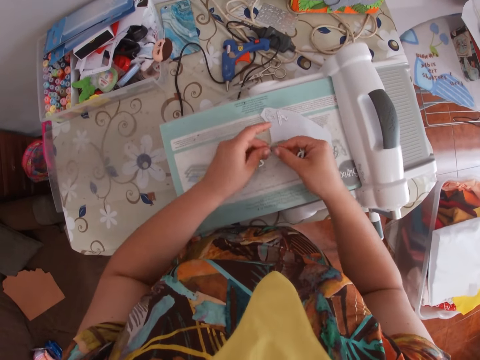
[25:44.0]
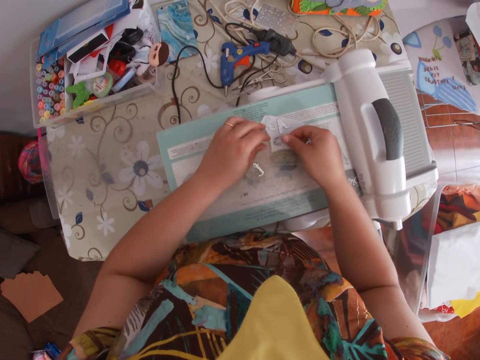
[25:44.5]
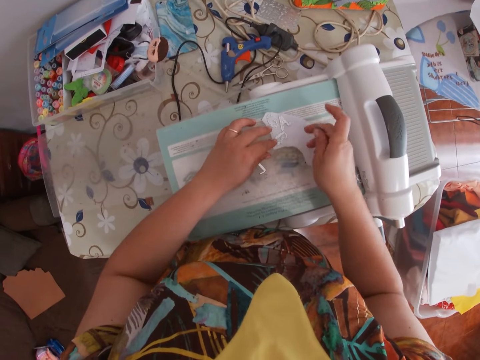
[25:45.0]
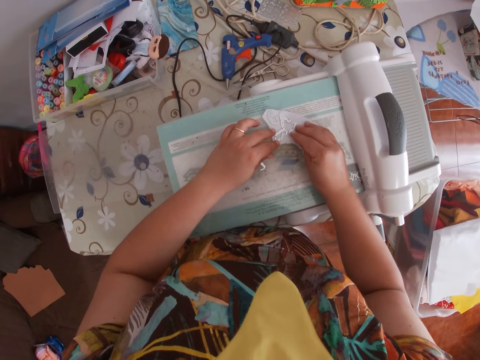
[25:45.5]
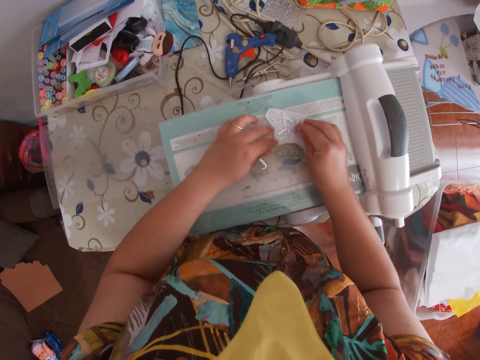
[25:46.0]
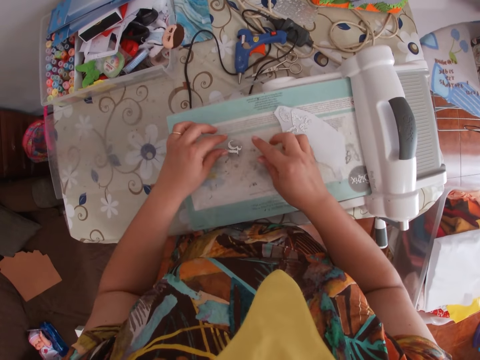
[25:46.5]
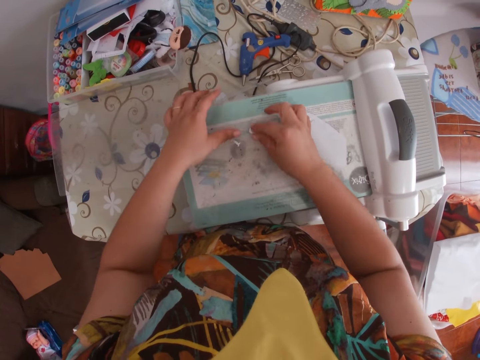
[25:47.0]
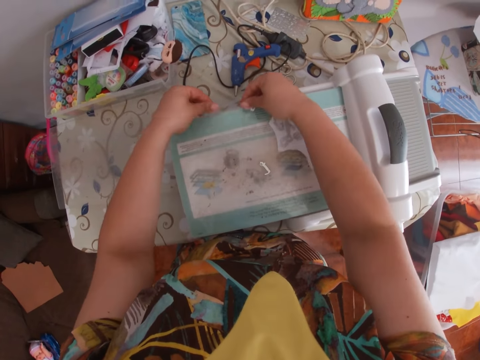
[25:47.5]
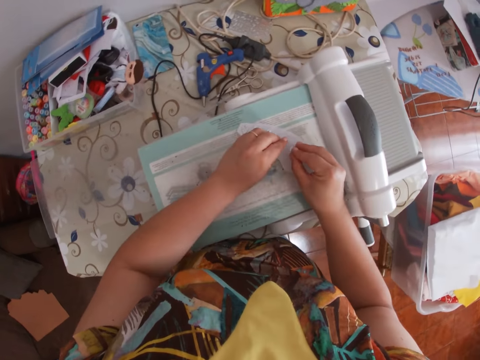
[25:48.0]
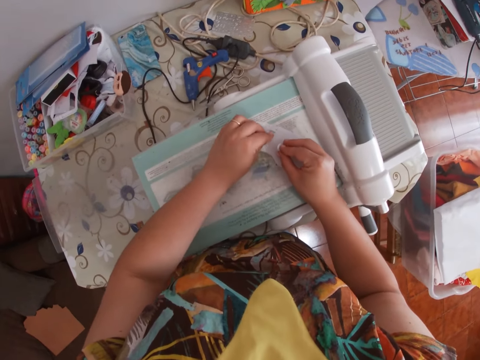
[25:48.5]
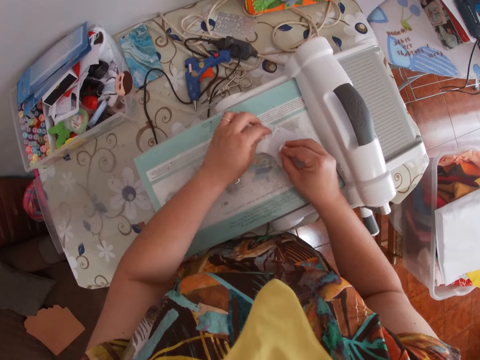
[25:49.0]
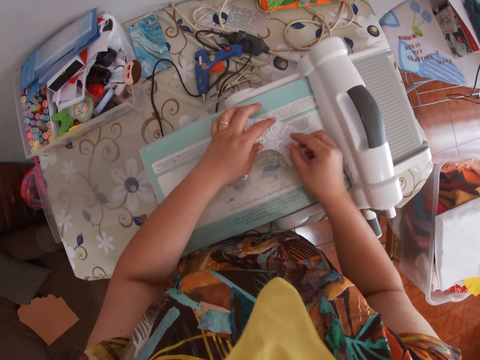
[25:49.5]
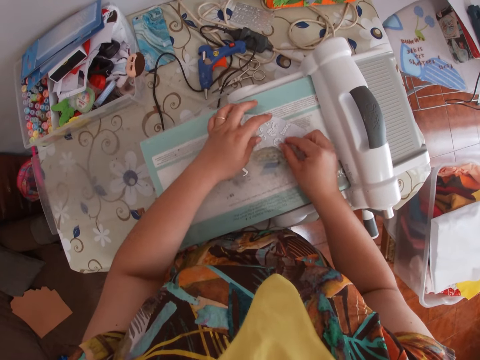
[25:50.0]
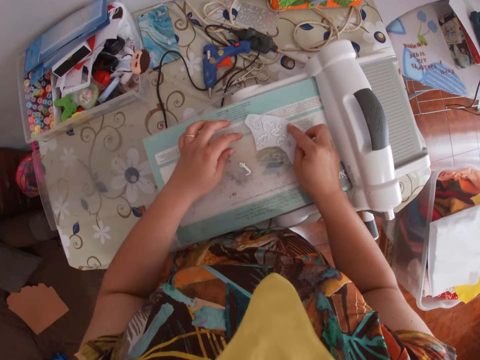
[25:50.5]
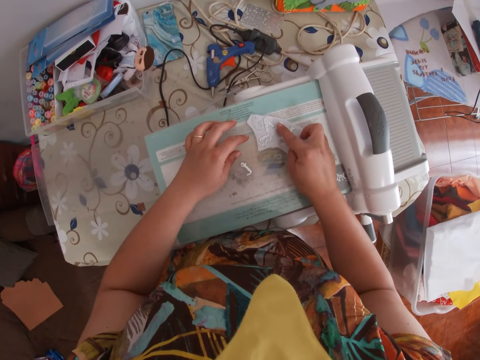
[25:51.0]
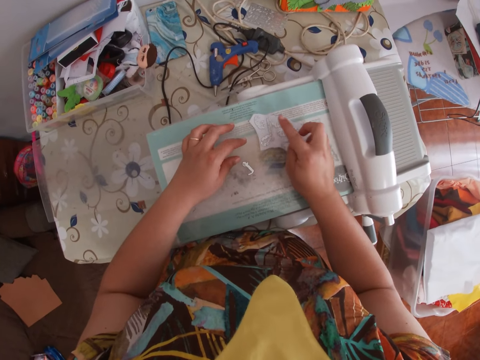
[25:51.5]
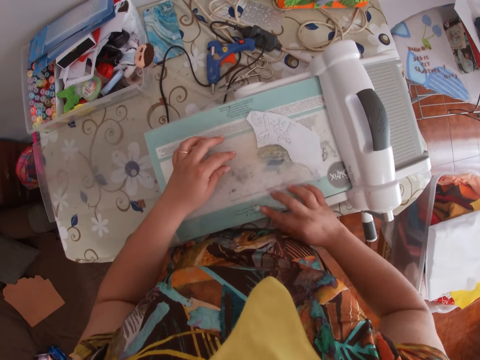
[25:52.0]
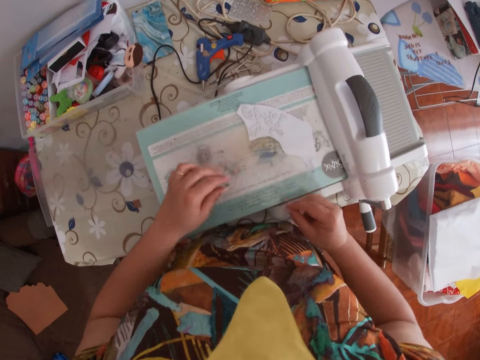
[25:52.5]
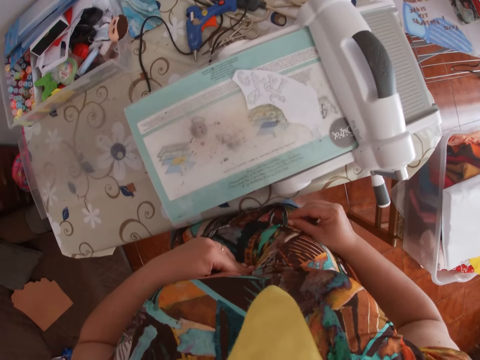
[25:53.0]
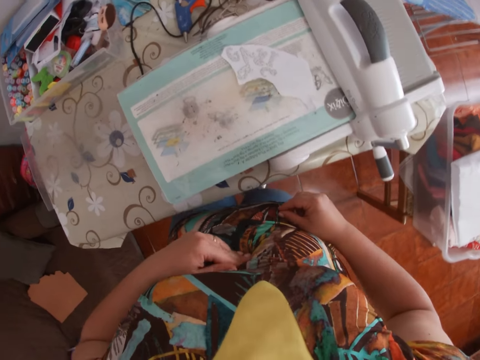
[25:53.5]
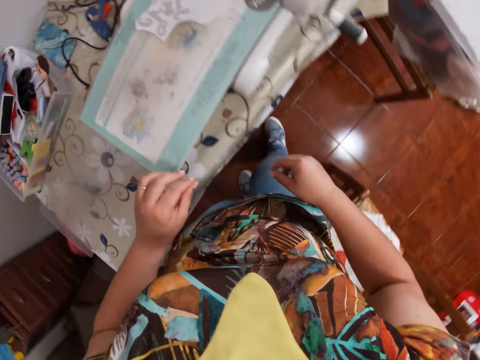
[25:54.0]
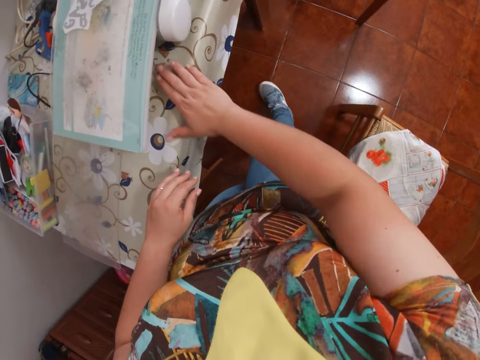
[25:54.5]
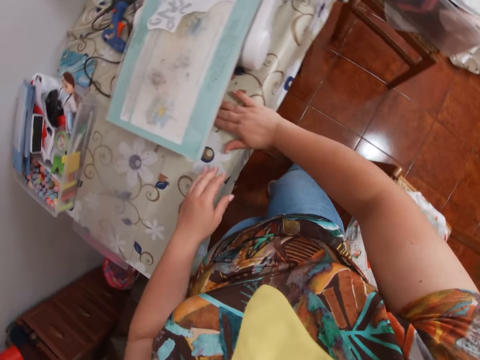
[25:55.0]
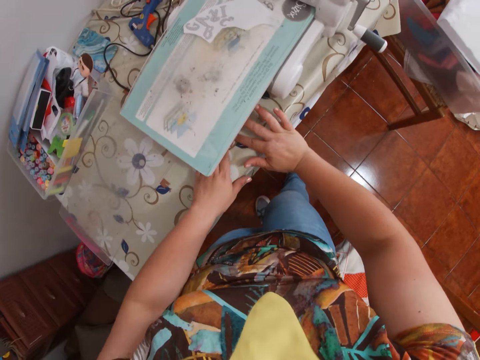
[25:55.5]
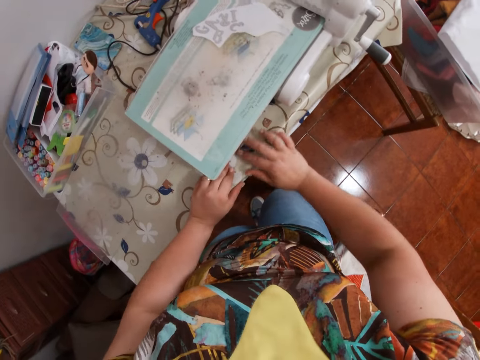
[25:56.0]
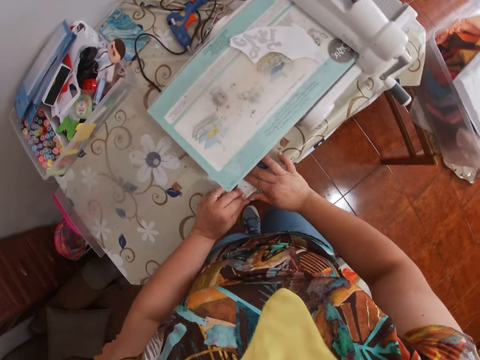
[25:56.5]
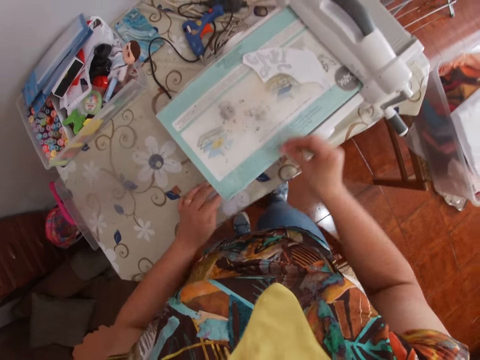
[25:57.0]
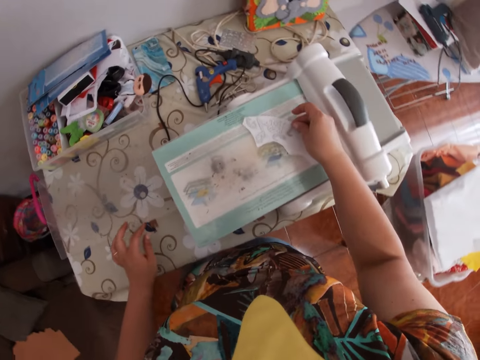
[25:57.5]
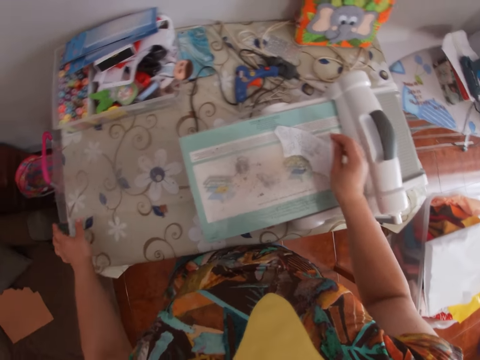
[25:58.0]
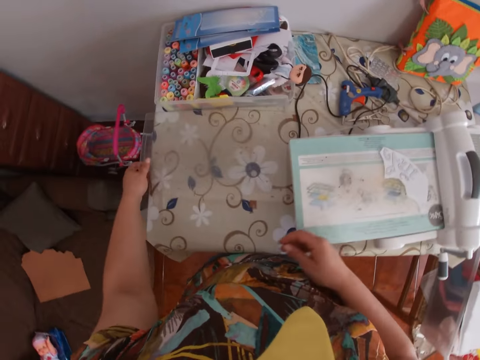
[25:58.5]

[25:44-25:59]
The camera wearer arranges metals on a white linen.

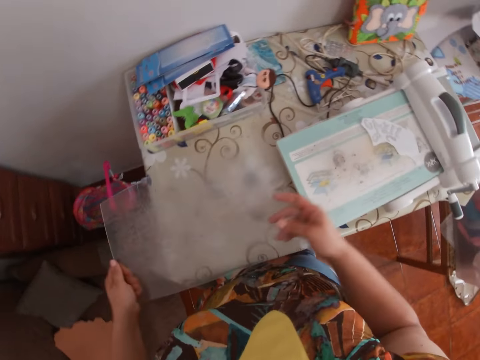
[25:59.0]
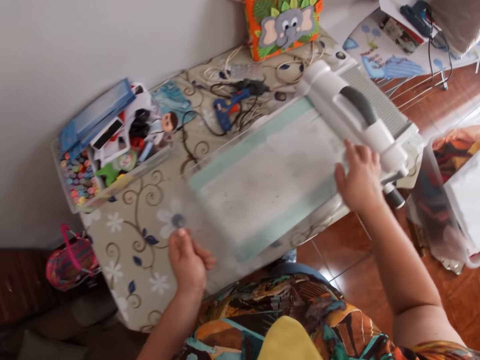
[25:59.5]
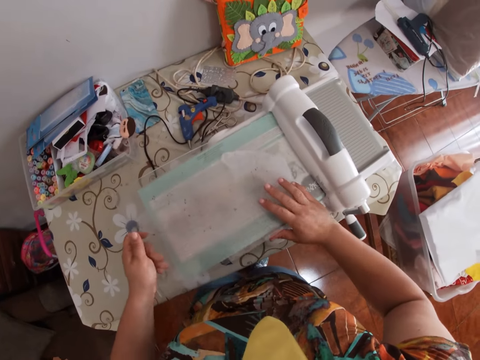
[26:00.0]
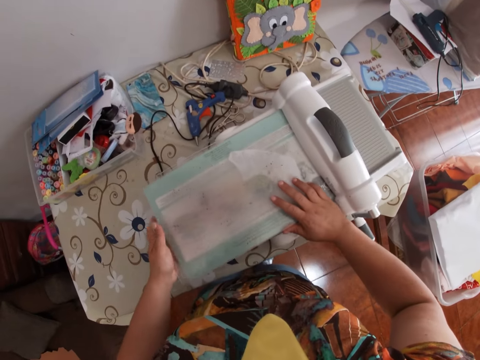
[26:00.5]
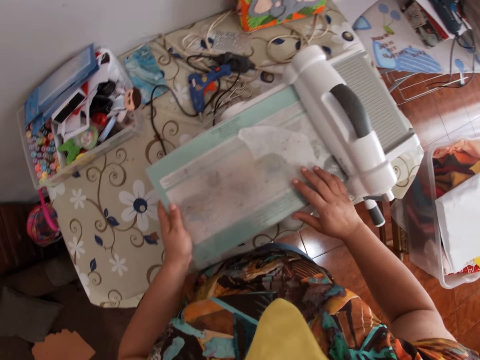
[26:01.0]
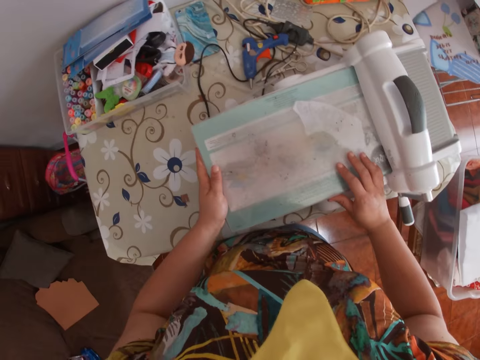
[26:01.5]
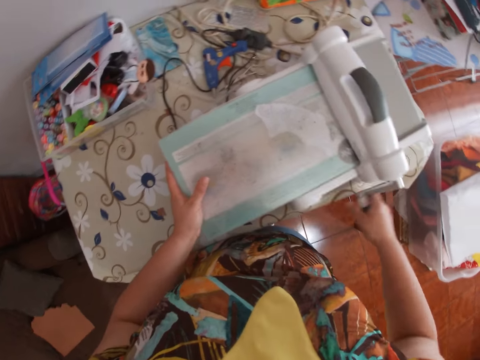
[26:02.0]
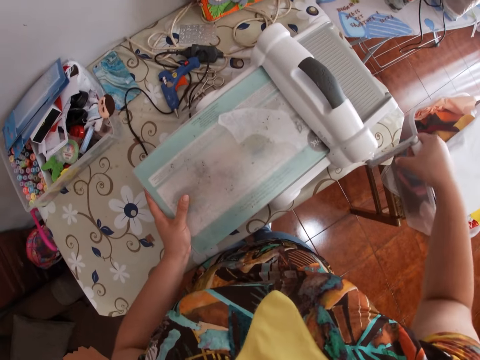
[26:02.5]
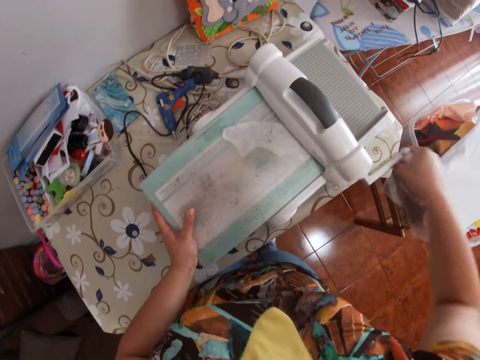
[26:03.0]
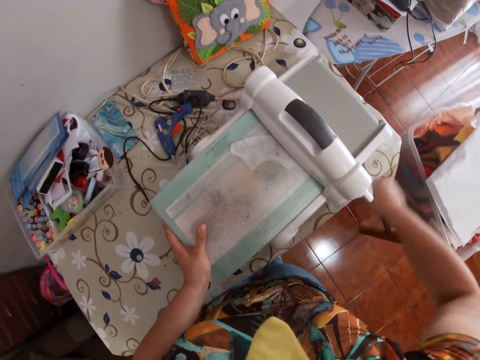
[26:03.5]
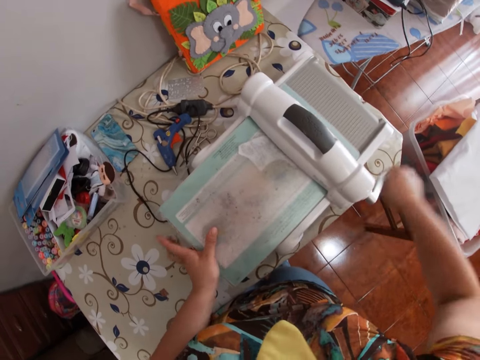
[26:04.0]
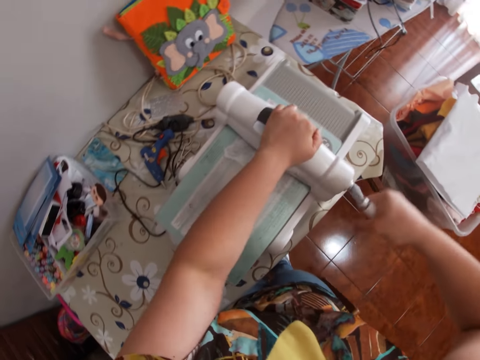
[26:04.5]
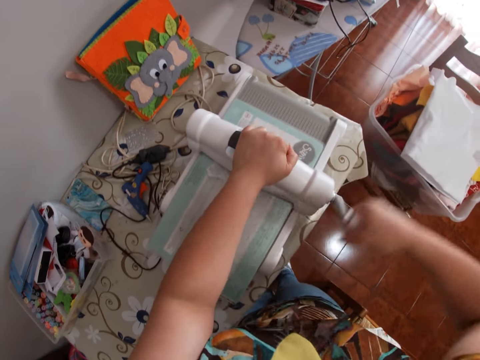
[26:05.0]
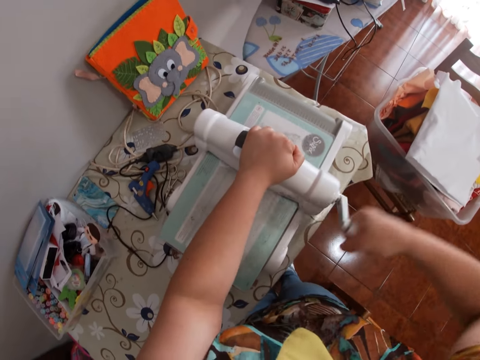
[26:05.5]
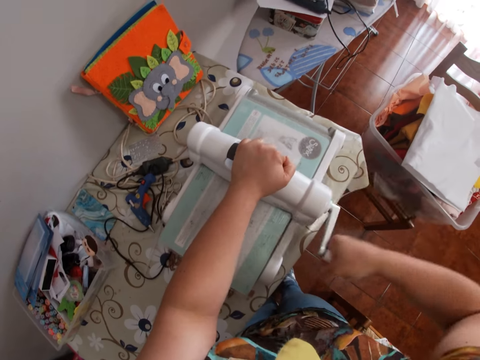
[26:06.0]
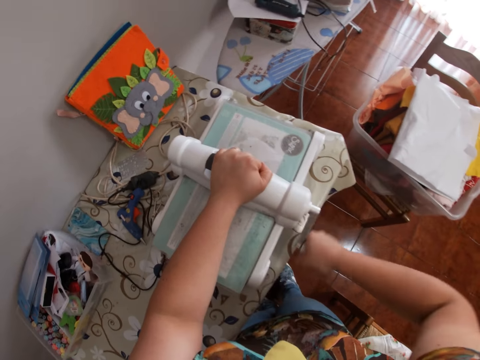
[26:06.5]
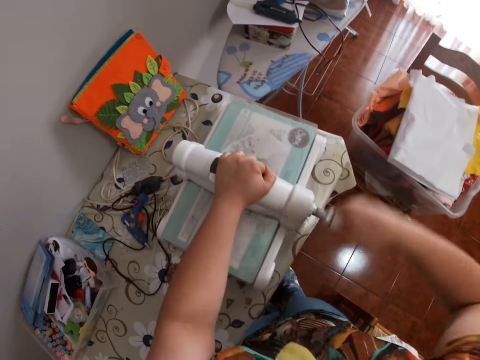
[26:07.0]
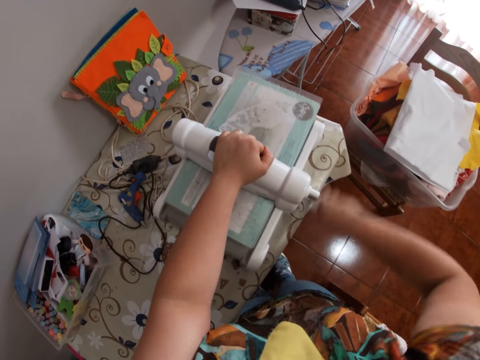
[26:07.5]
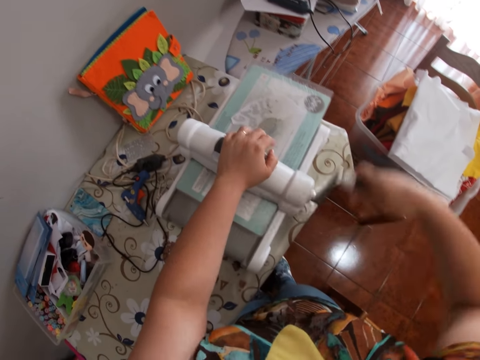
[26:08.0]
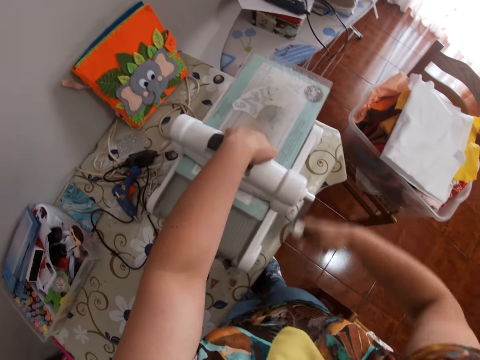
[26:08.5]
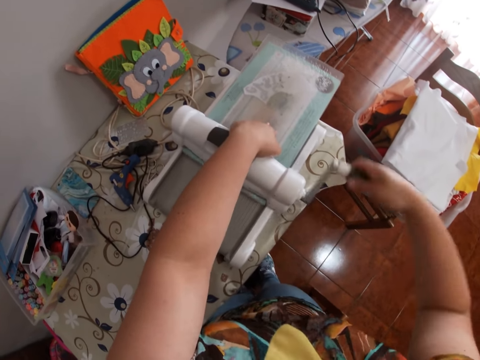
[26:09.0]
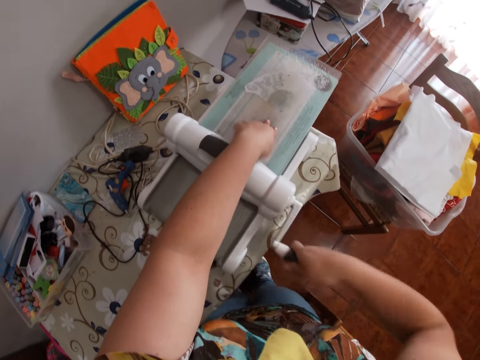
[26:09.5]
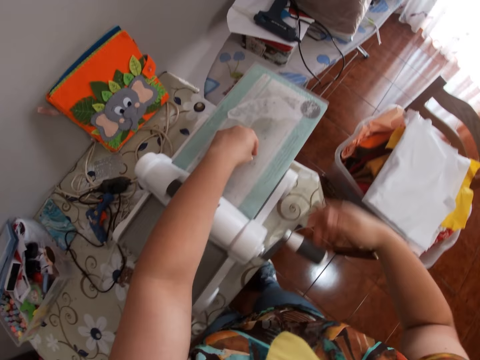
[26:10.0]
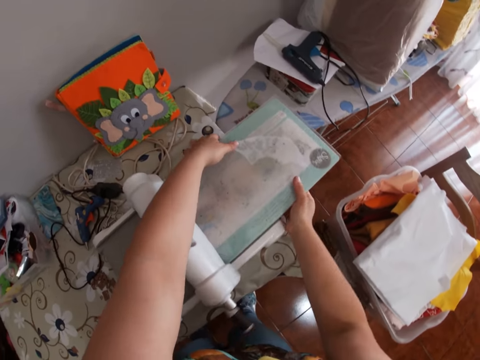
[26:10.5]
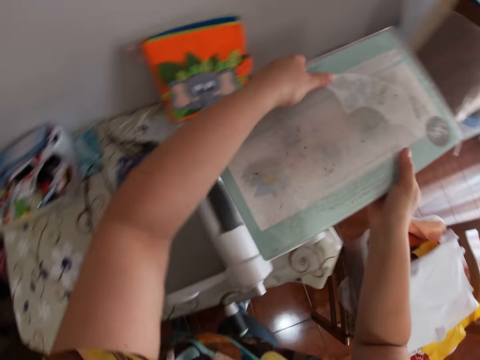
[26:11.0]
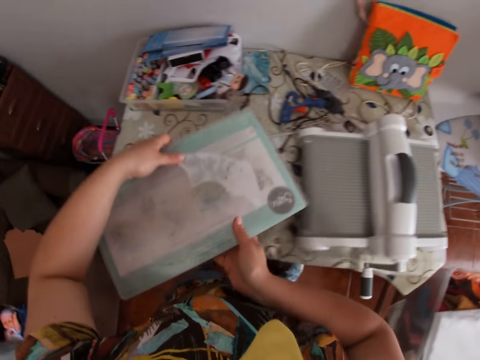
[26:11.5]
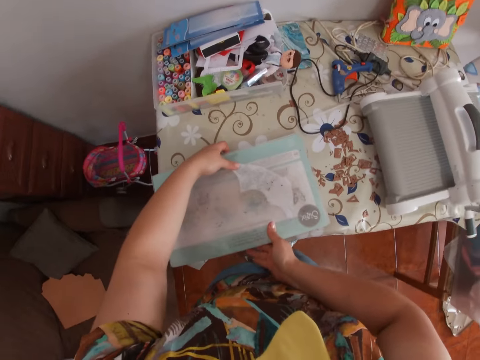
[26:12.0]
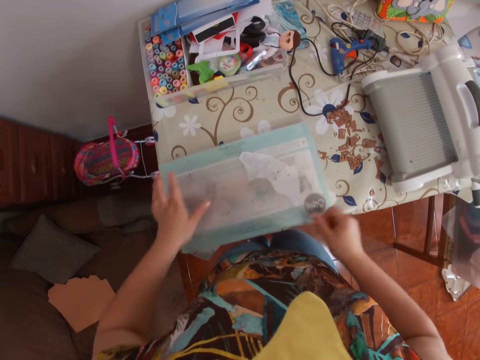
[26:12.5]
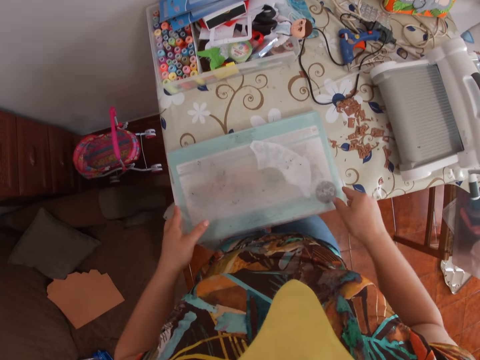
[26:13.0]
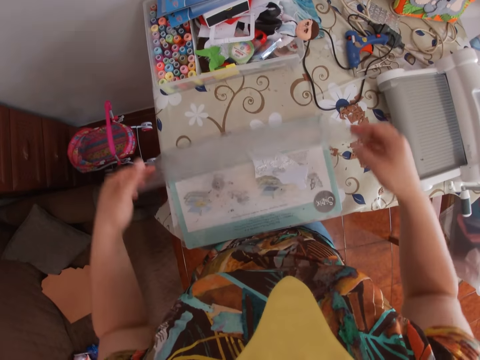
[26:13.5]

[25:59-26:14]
The camera wearer picks a metal from the table. She puts the metal on the white linen. She places the glass onto the inkpad with both hands. She rolls the roller handle of the embossing machine with her right hand. She passes the paper package on the rolling machine. She holds the handle of the embossing machine with her left hand.
